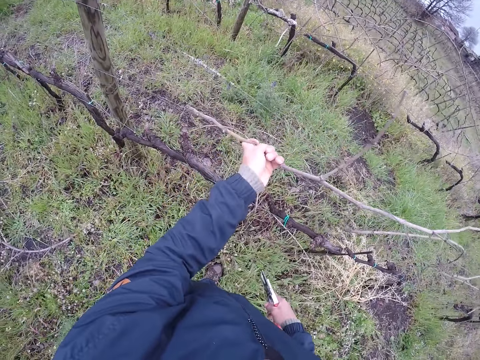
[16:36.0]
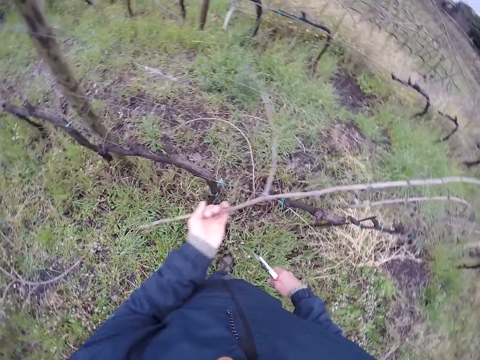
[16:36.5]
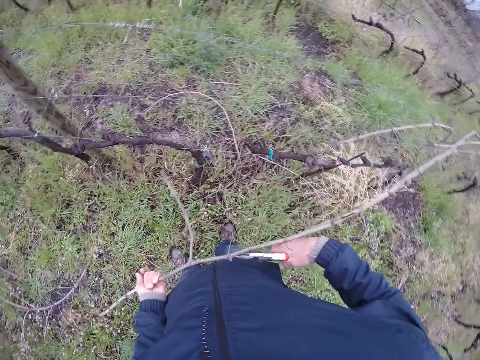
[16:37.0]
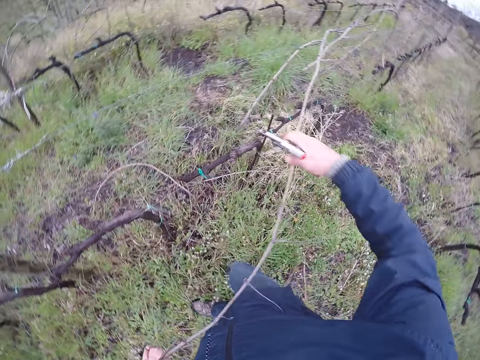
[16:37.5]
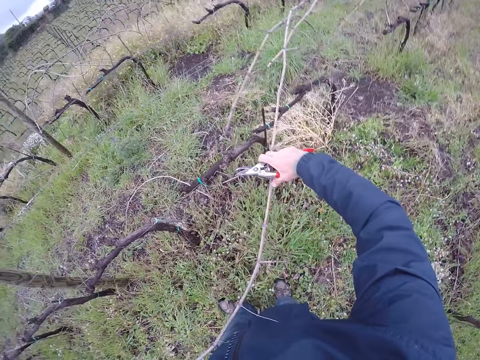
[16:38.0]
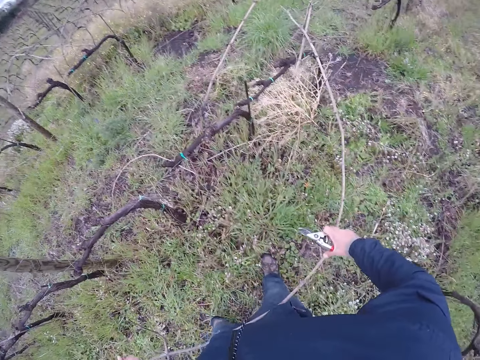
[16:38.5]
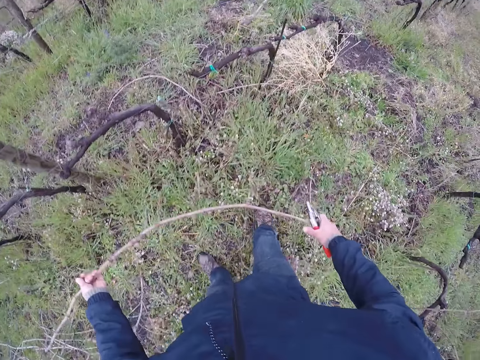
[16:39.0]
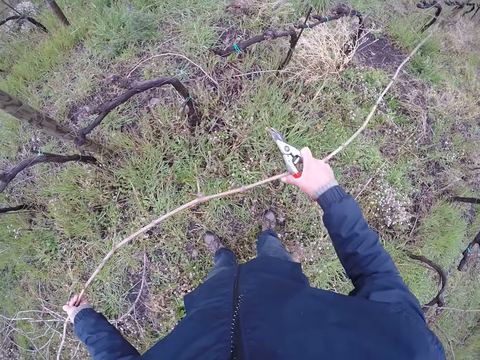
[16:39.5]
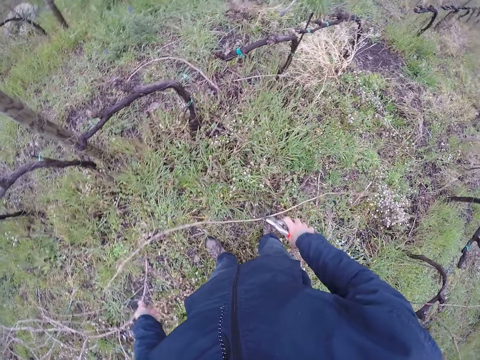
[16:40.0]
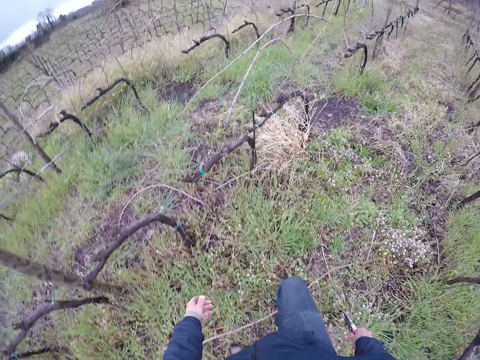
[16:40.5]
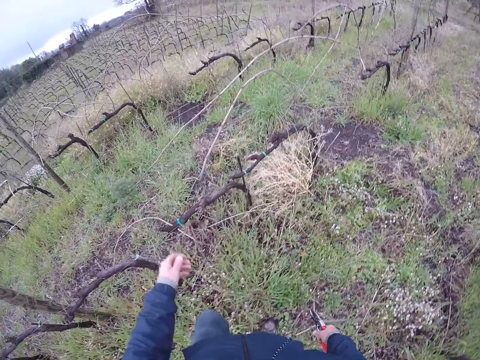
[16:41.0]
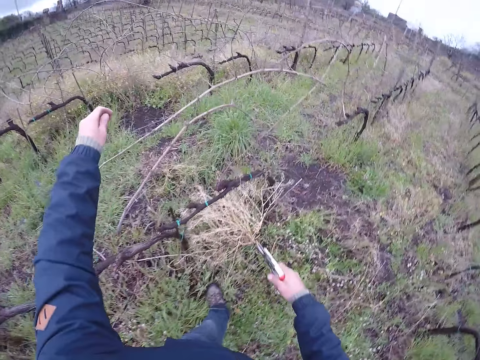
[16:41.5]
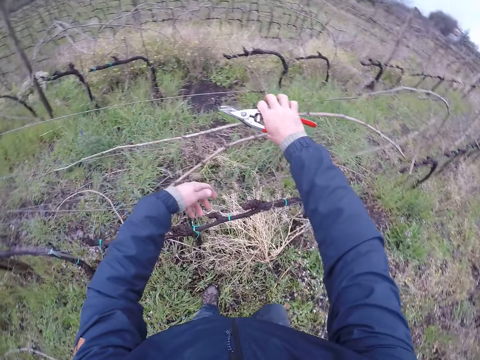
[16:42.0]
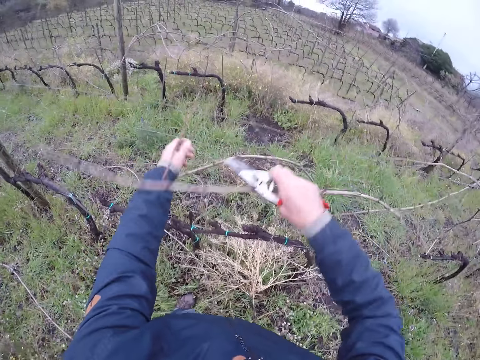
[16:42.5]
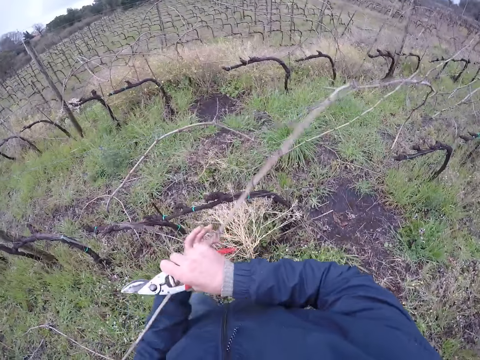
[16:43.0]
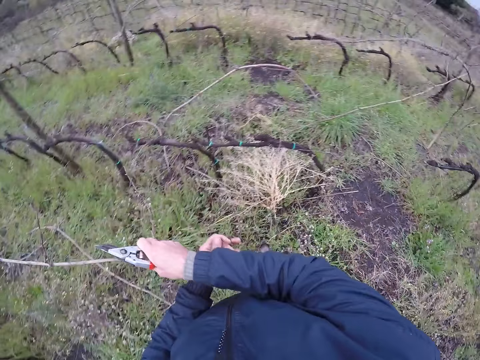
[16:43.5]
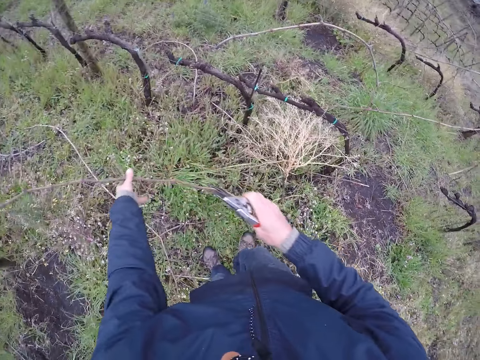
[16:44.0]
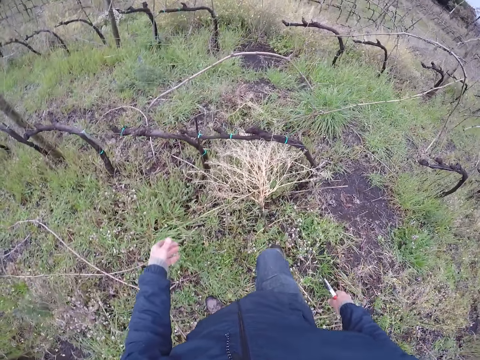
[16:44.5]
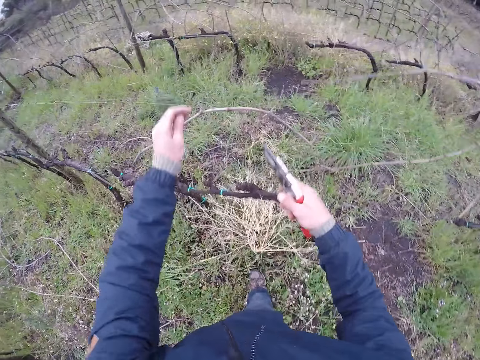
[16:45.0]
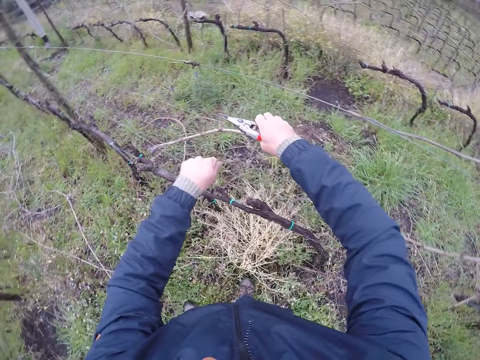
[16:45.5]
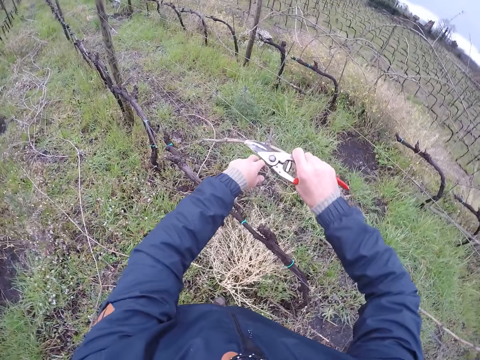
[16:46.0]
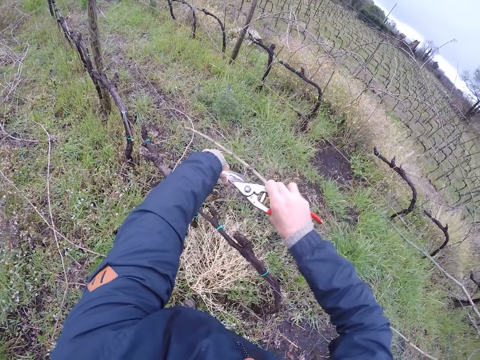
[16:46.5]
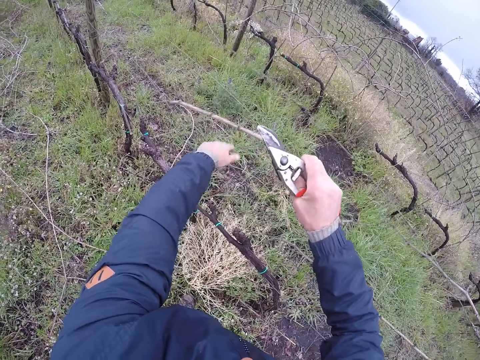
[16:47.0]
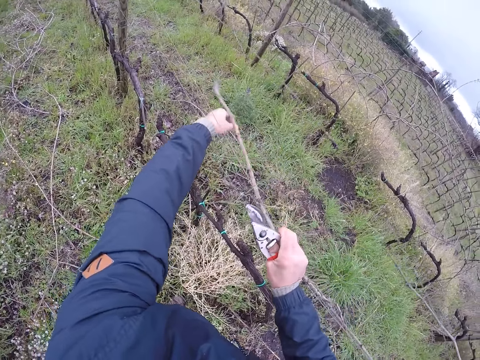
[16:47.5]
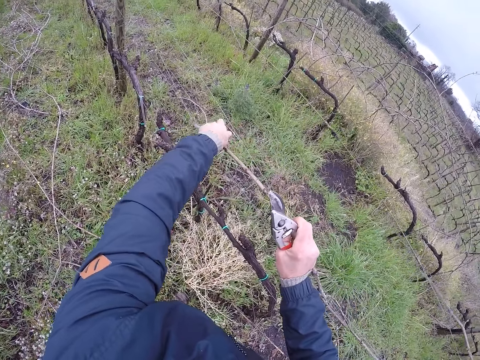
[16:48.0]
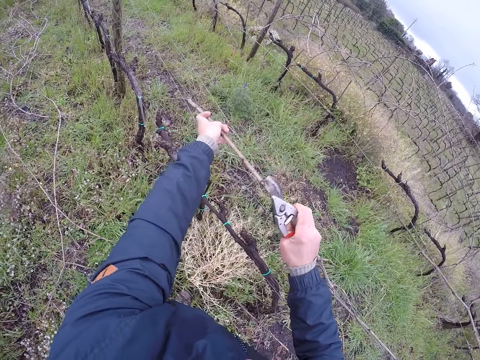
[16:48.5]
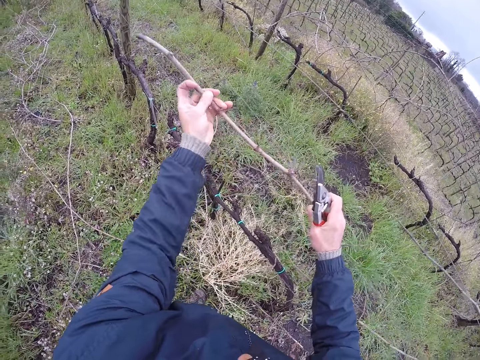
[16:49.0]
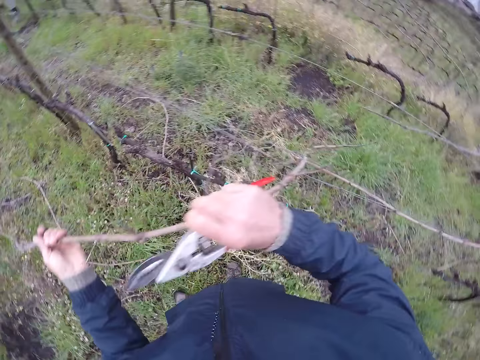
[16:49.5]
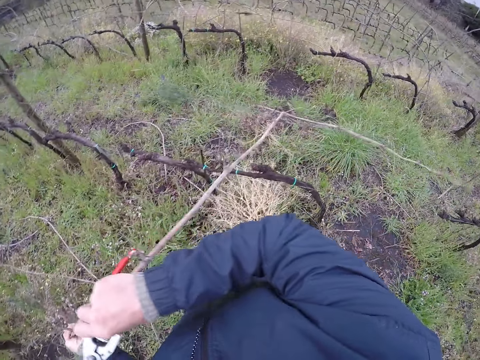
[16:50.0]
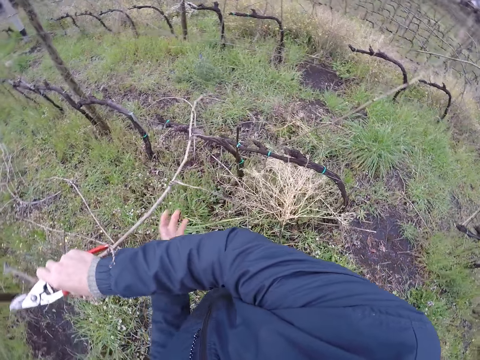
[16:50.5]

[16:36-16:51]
The camera wearer drops the twig on the ground with both hands. He touches the twig with his left hand. He cuts the twig with his right hand. He passes the twig from his right hand to his left hand. He throws the twig to the ground with his left hand. He pulls the twig with his right hand. He picks the stick on the hedge with the shears. He pulls the twig with both hands.

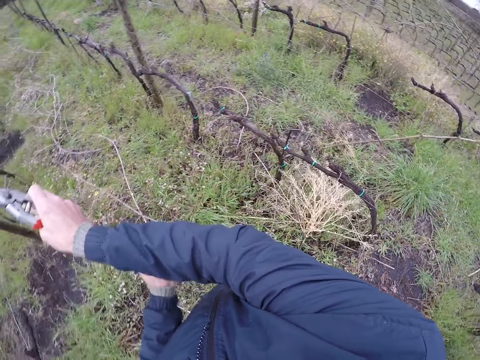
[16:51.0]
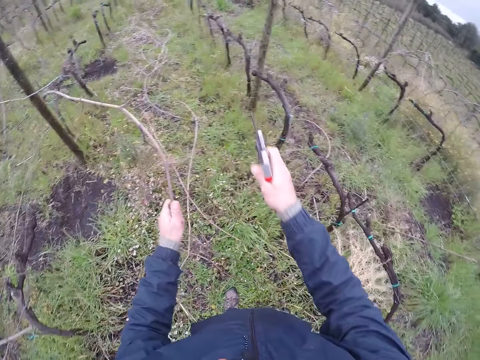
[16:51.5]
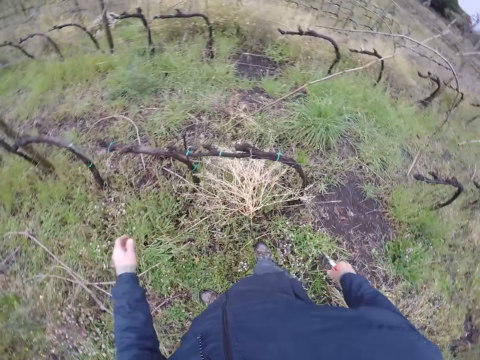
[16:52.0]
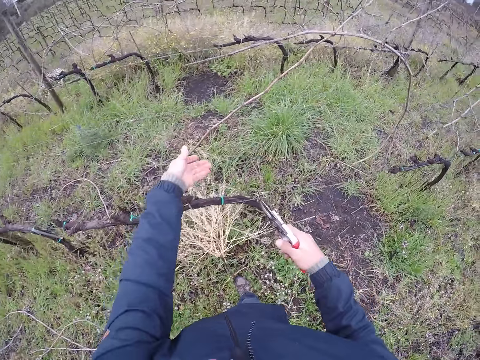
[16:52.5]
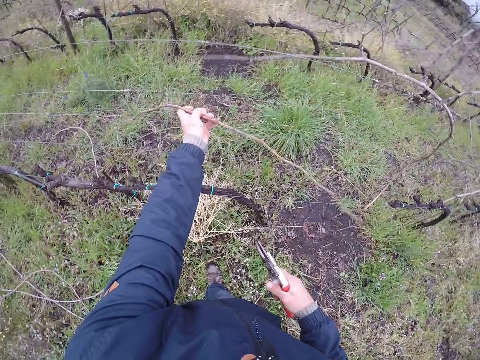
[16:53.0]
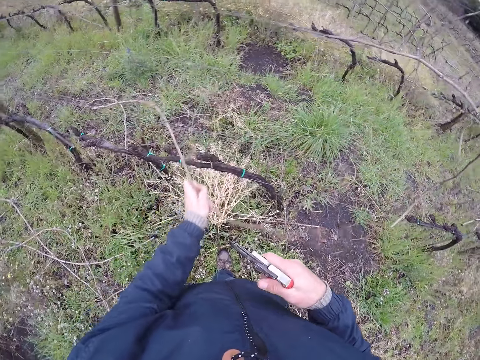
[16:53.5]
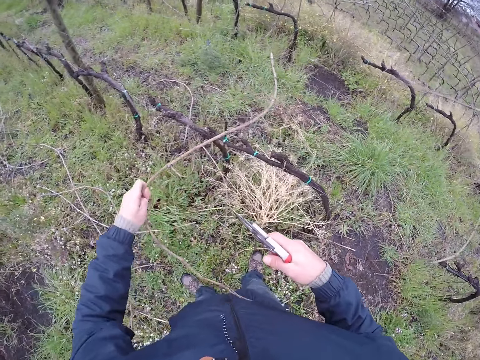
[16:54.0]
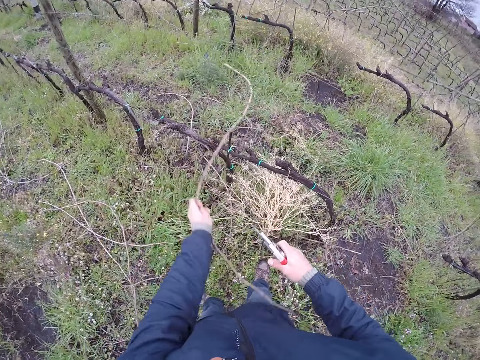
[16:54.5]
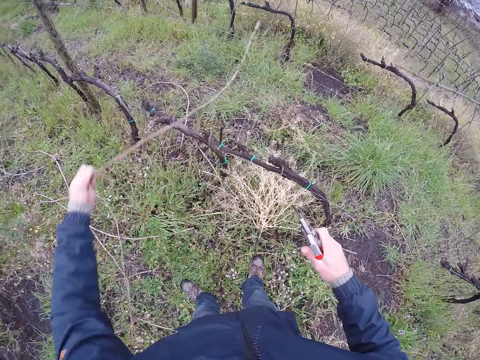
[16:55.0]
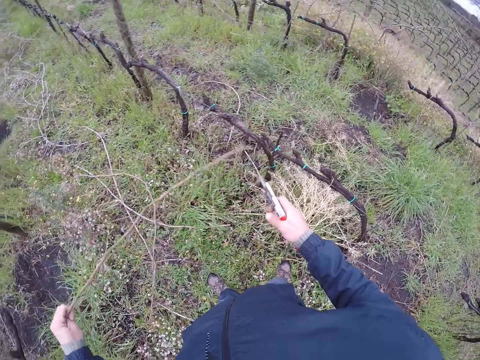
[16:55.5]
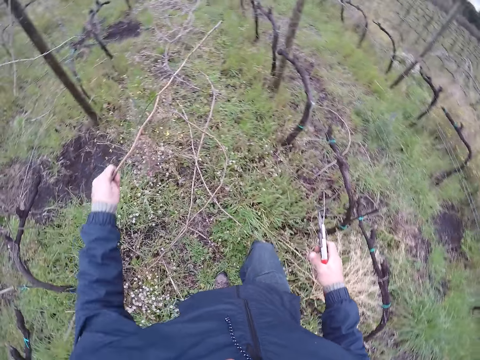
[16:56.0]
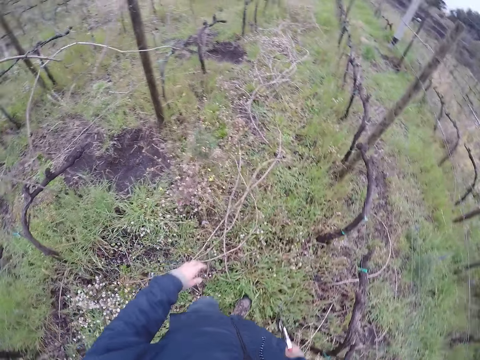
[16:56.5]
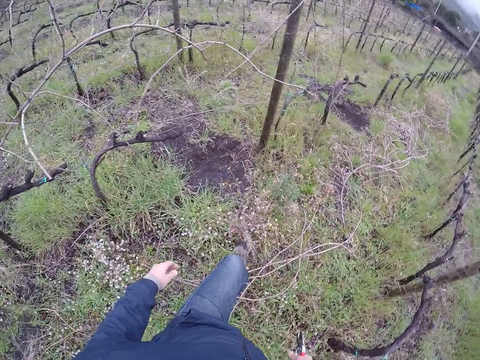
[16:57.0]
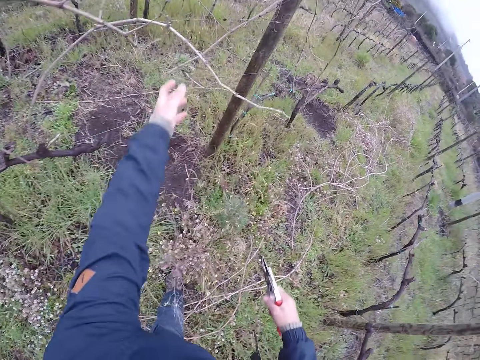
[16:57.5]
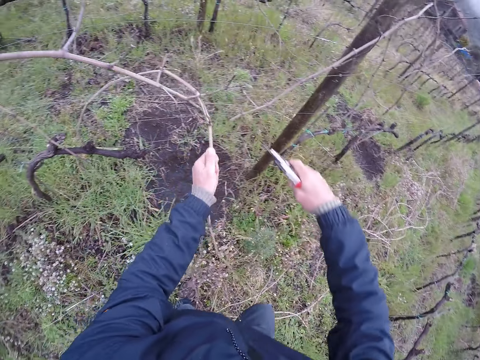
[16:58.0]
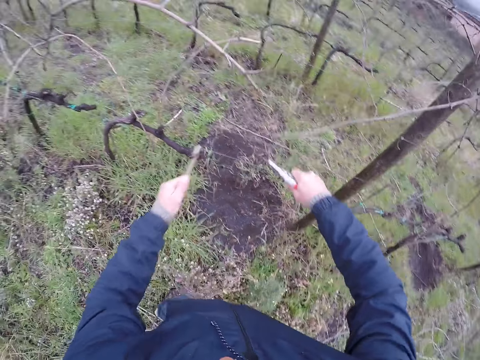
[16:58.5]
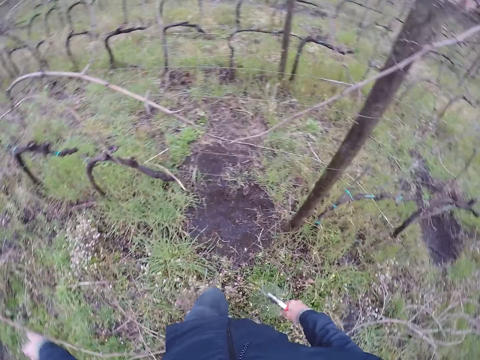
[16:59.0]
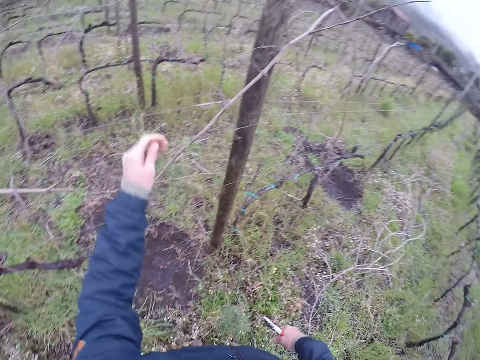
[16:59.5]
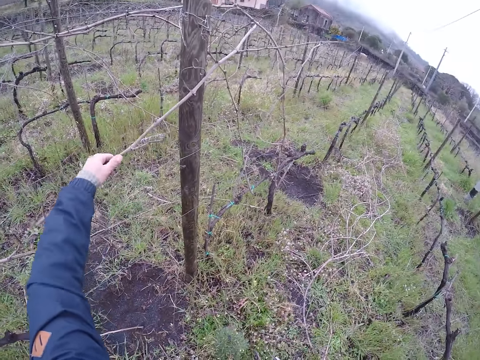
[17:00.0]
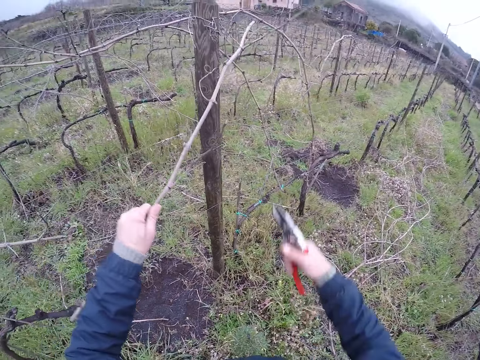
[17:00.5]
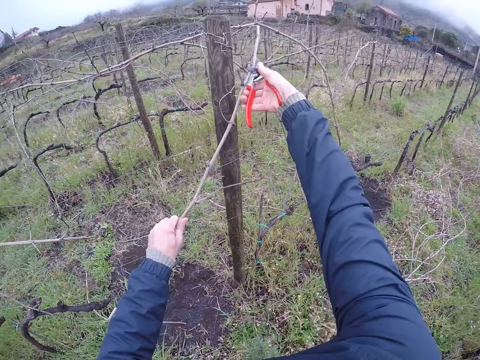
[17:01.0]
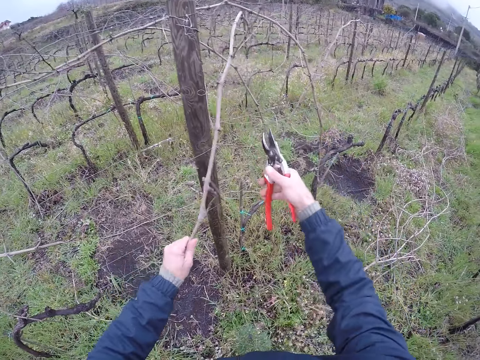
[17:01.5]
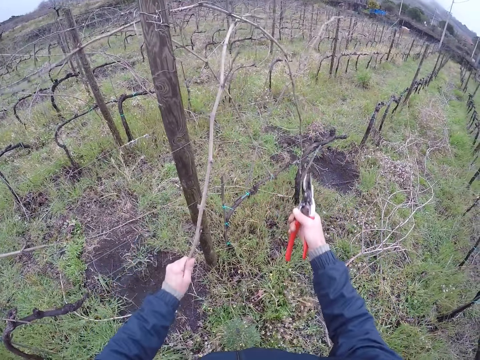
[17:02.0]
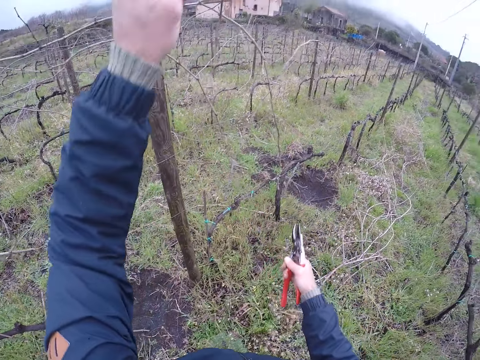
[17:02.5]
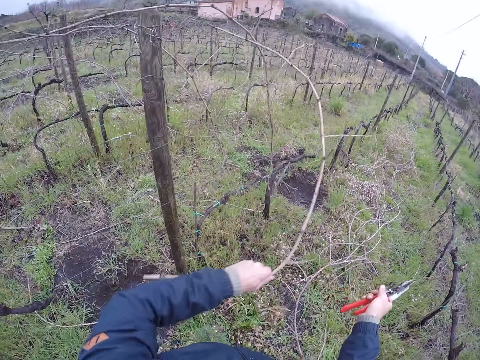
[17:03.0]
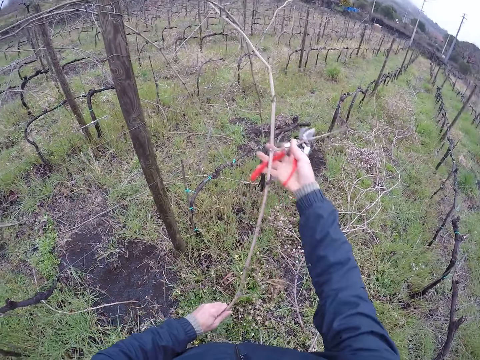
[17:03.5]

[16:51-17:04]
The camera wearer throws the twig to the ground with his left hand. He pulls a twig with his left hand. He throws the twig to the ground with his left hand. He pulls the twig with his left hand. He cuts the twig in his left hand with a pruning shear in his right hand. He throws the twig on the ground with his left hand. He pulls the twig with both hands. He cuts the twig in his left hand with the pruning shear in his right hand.
